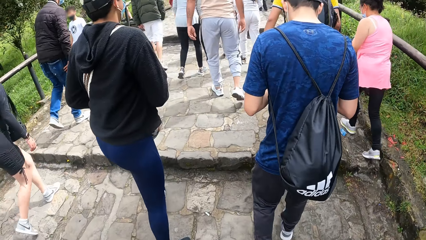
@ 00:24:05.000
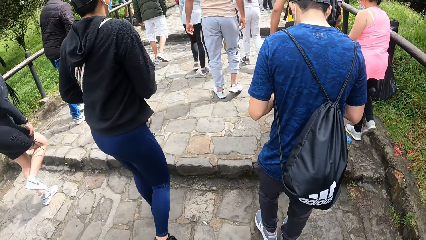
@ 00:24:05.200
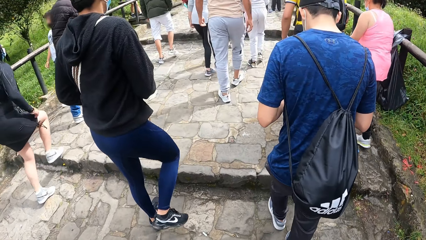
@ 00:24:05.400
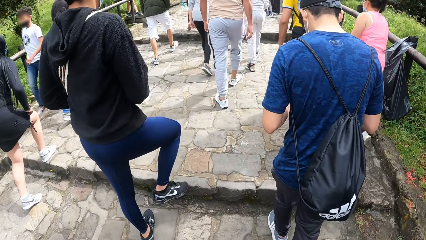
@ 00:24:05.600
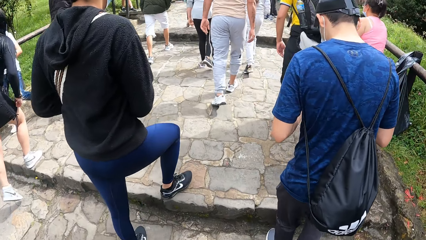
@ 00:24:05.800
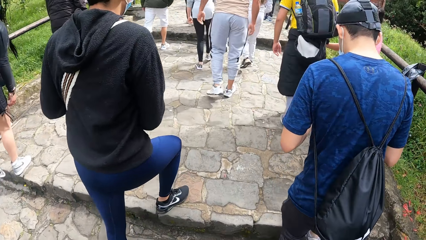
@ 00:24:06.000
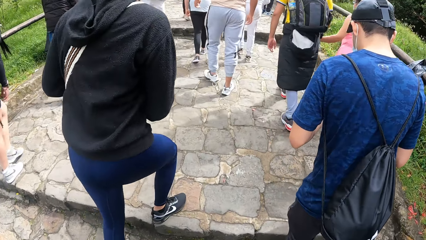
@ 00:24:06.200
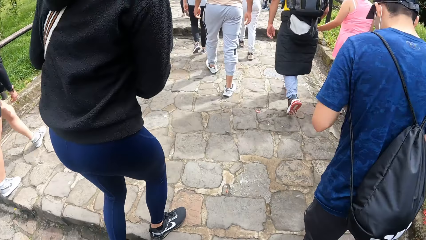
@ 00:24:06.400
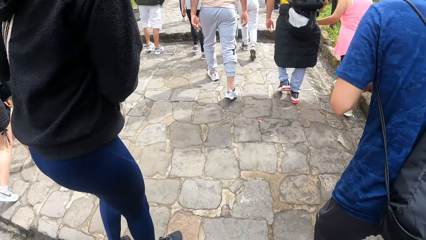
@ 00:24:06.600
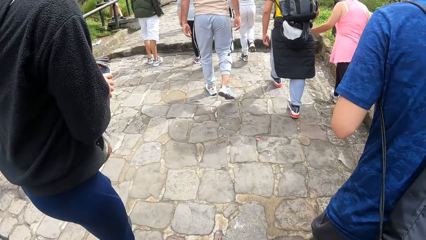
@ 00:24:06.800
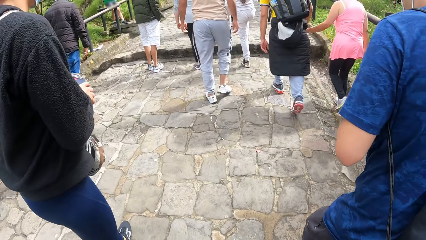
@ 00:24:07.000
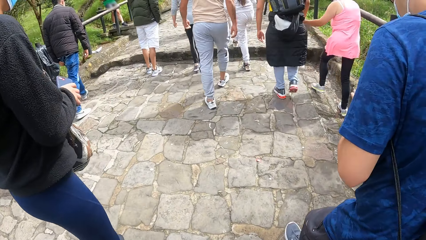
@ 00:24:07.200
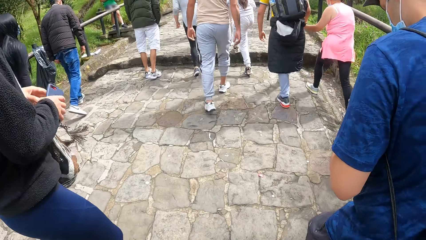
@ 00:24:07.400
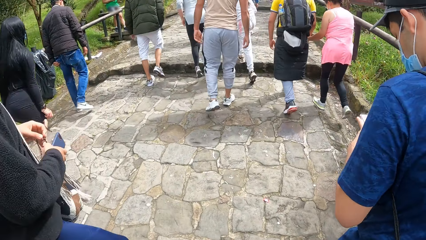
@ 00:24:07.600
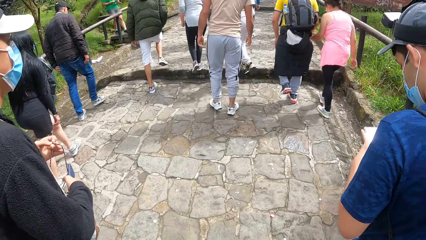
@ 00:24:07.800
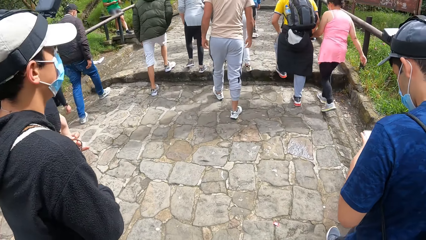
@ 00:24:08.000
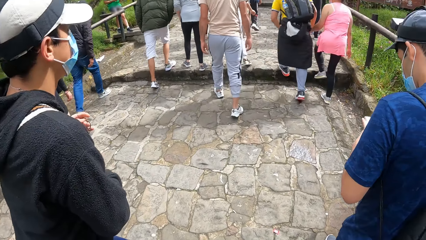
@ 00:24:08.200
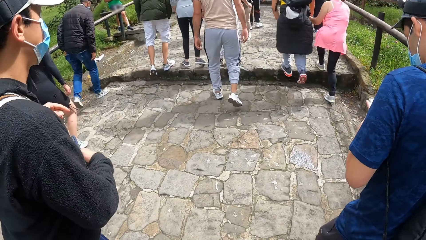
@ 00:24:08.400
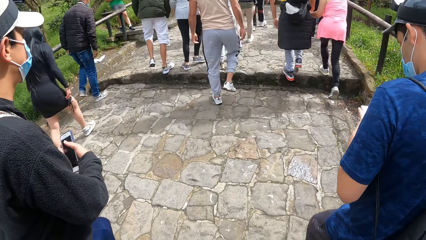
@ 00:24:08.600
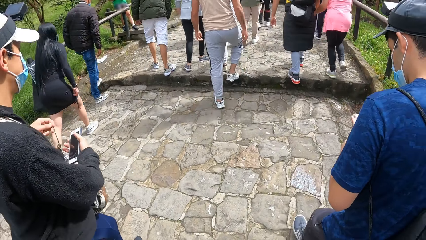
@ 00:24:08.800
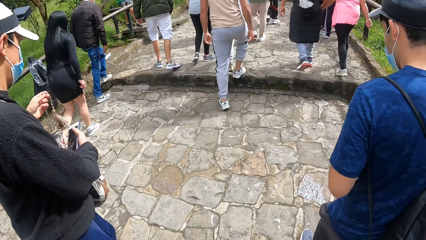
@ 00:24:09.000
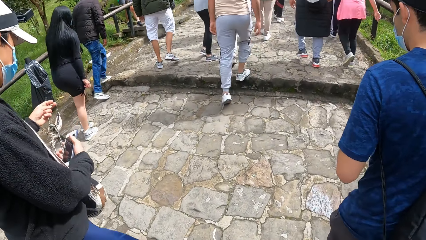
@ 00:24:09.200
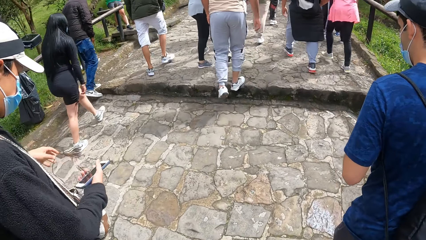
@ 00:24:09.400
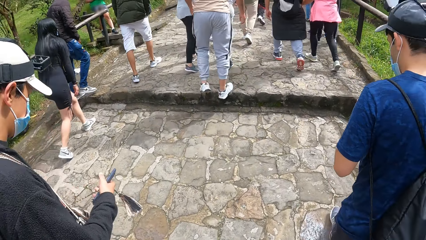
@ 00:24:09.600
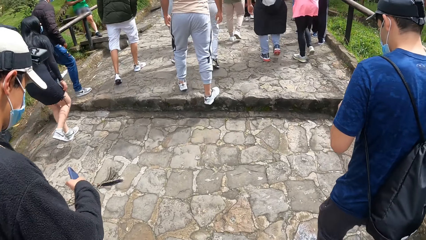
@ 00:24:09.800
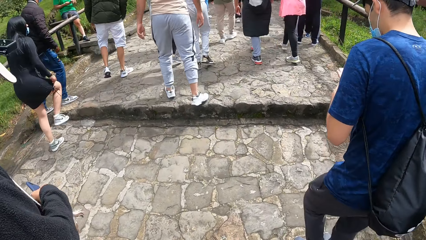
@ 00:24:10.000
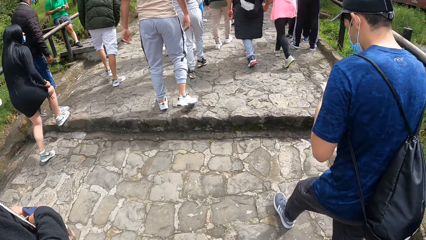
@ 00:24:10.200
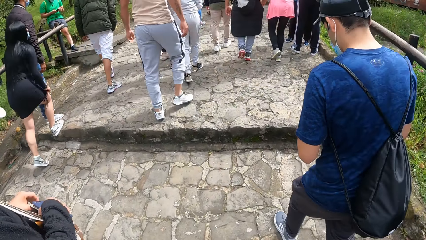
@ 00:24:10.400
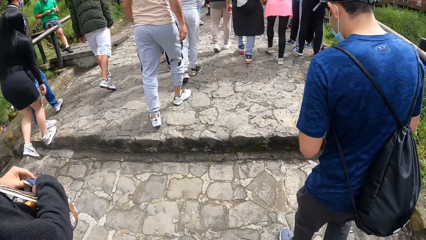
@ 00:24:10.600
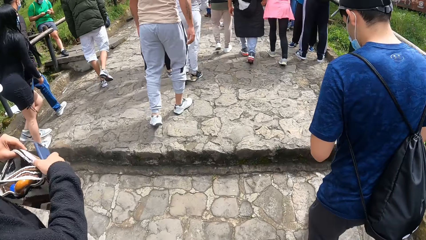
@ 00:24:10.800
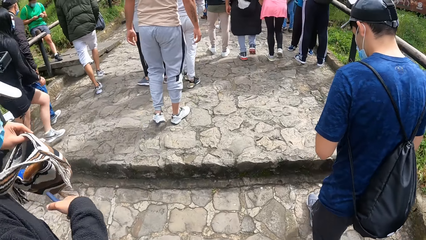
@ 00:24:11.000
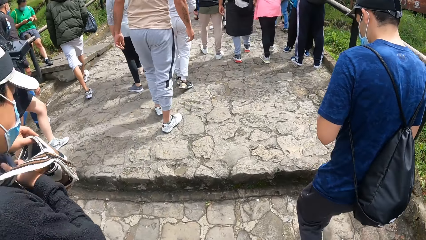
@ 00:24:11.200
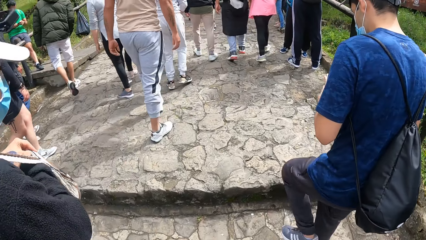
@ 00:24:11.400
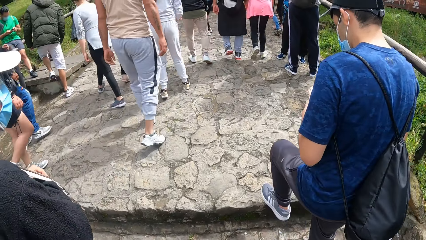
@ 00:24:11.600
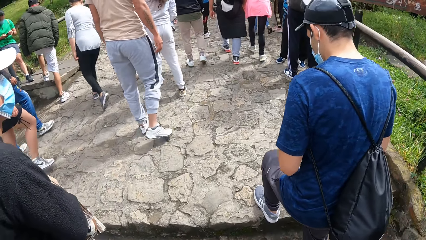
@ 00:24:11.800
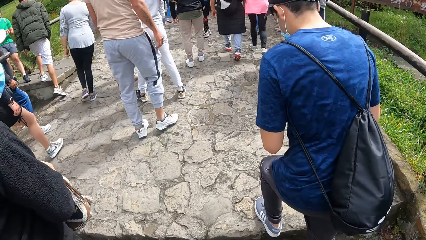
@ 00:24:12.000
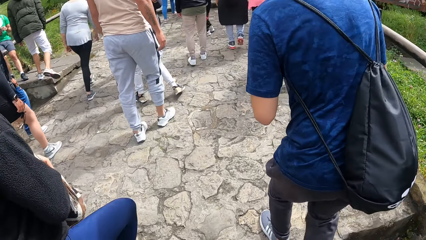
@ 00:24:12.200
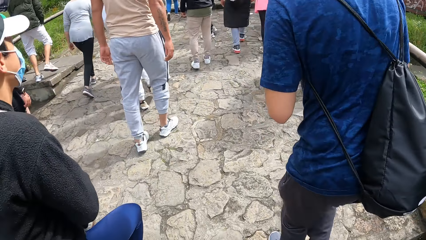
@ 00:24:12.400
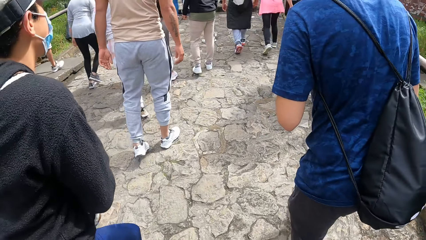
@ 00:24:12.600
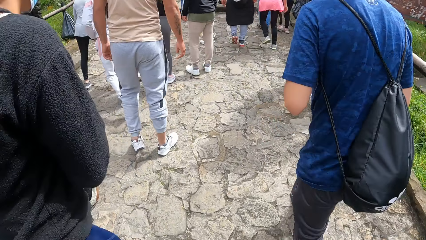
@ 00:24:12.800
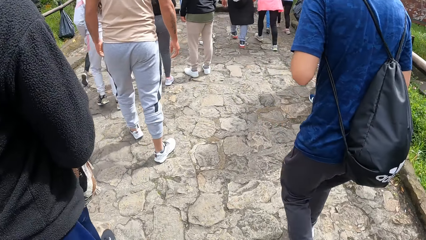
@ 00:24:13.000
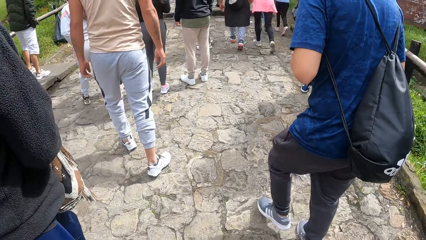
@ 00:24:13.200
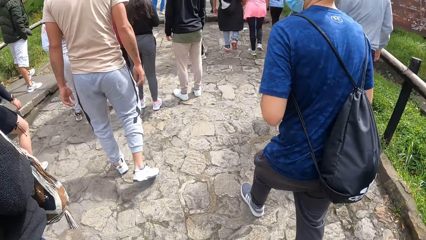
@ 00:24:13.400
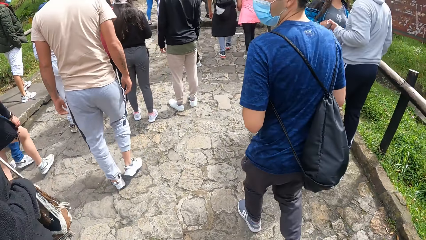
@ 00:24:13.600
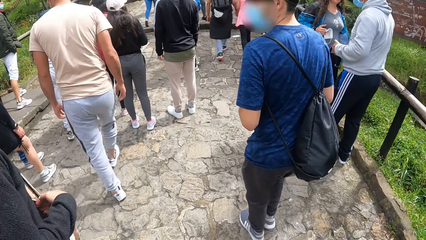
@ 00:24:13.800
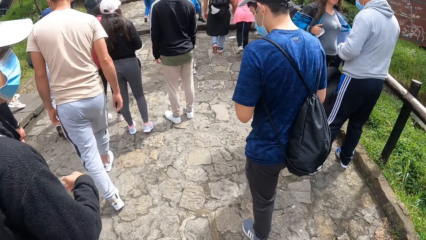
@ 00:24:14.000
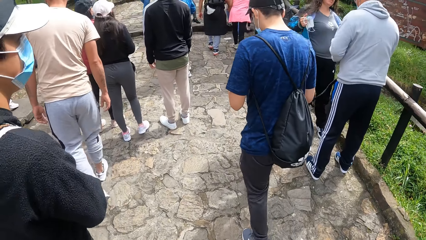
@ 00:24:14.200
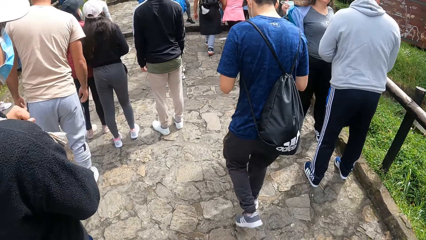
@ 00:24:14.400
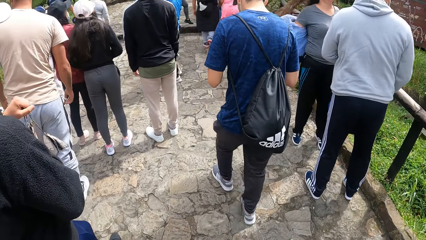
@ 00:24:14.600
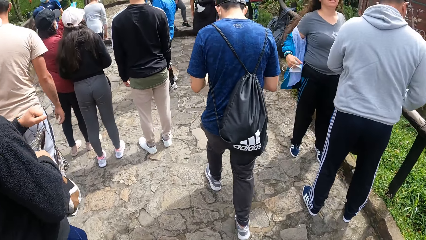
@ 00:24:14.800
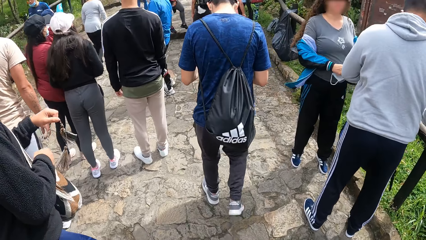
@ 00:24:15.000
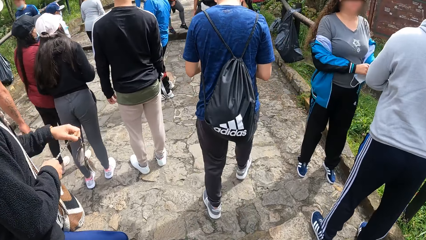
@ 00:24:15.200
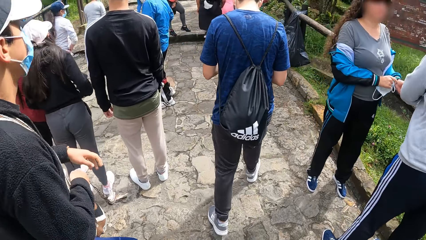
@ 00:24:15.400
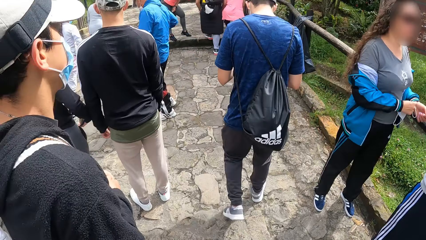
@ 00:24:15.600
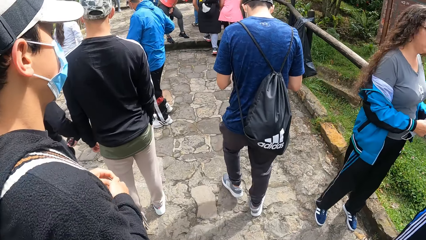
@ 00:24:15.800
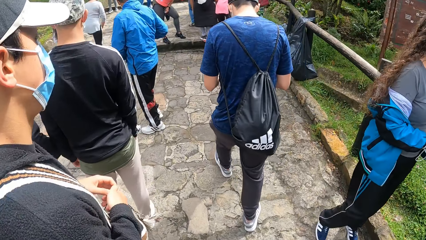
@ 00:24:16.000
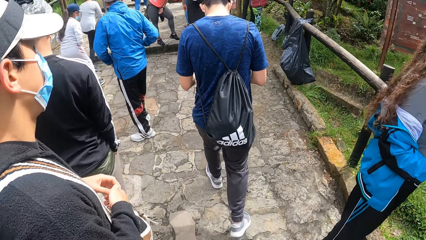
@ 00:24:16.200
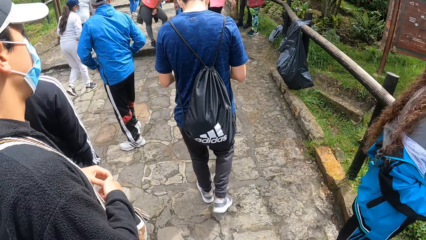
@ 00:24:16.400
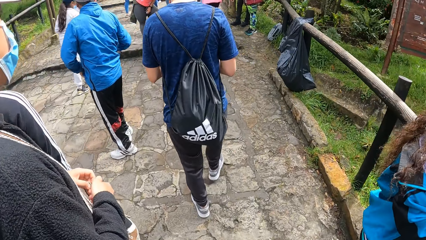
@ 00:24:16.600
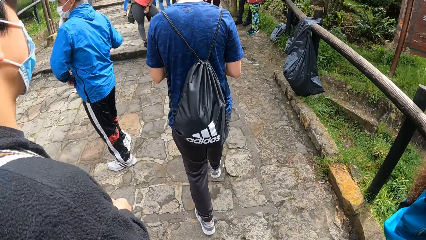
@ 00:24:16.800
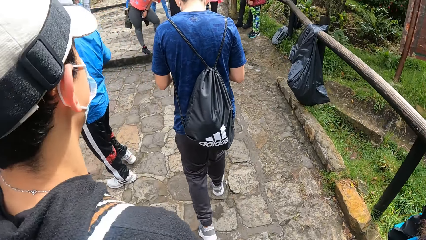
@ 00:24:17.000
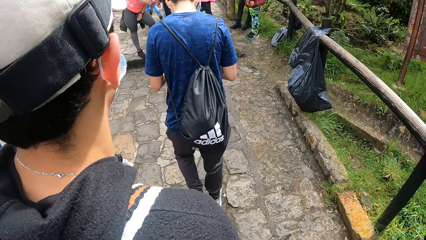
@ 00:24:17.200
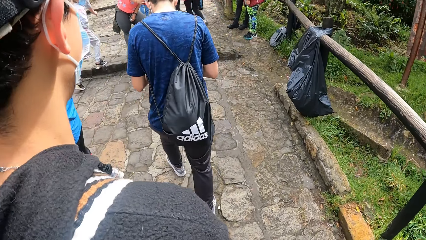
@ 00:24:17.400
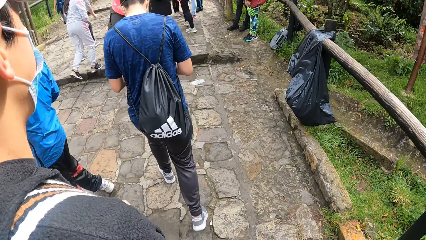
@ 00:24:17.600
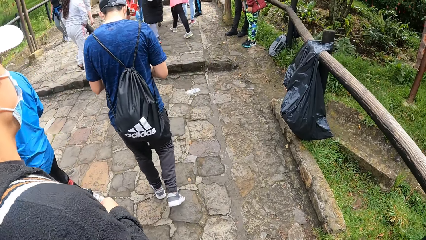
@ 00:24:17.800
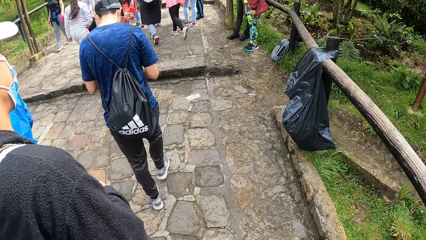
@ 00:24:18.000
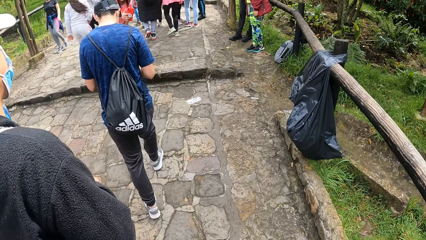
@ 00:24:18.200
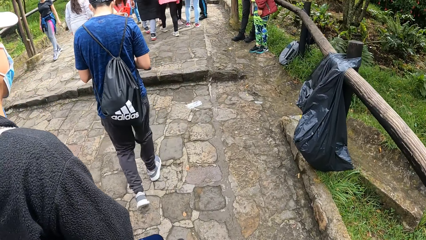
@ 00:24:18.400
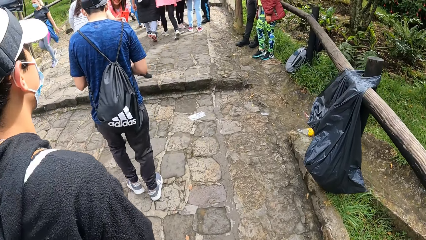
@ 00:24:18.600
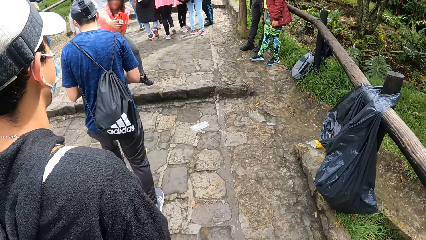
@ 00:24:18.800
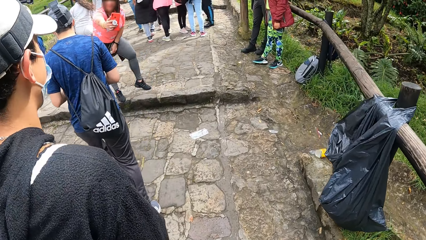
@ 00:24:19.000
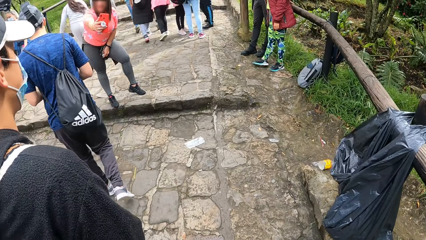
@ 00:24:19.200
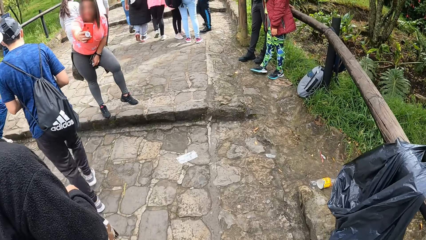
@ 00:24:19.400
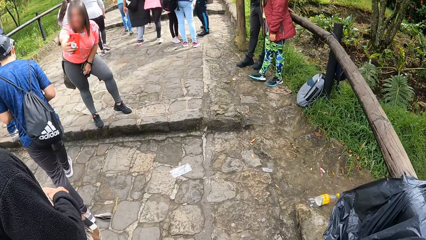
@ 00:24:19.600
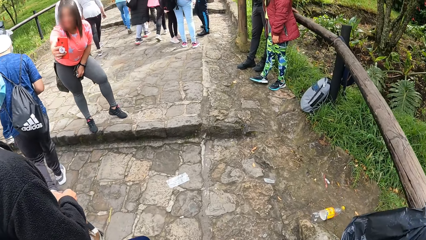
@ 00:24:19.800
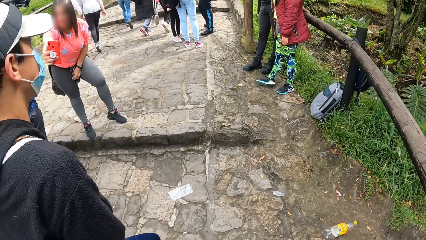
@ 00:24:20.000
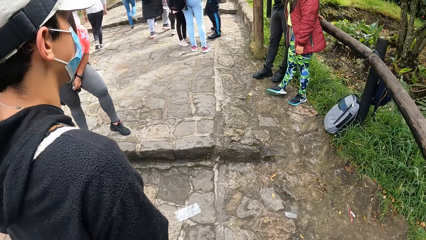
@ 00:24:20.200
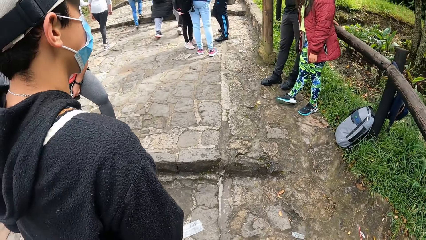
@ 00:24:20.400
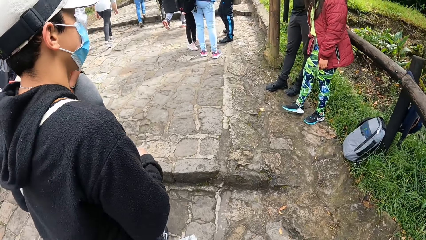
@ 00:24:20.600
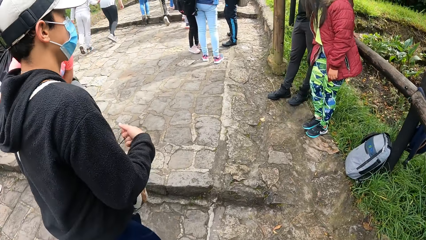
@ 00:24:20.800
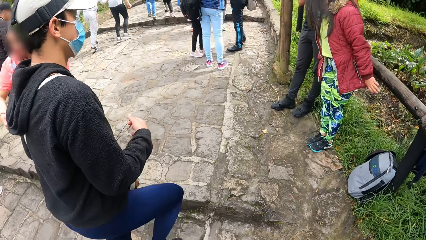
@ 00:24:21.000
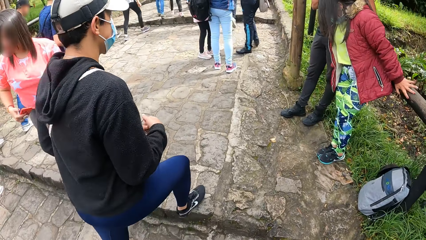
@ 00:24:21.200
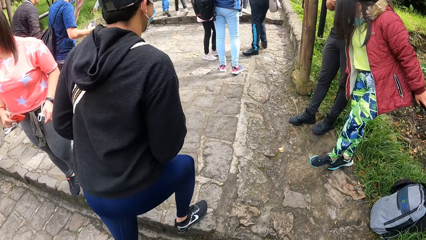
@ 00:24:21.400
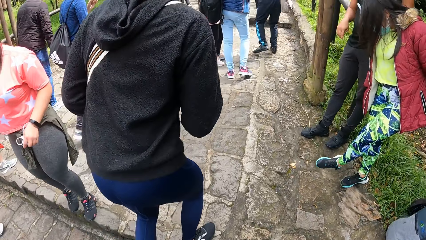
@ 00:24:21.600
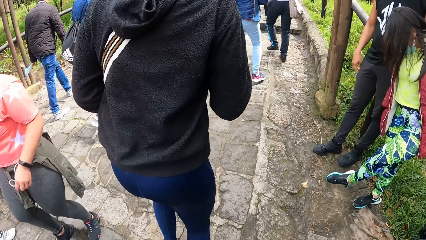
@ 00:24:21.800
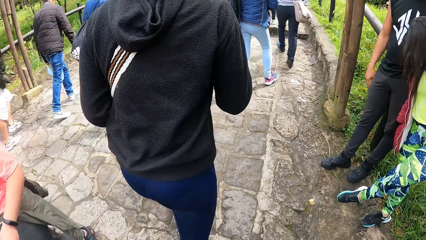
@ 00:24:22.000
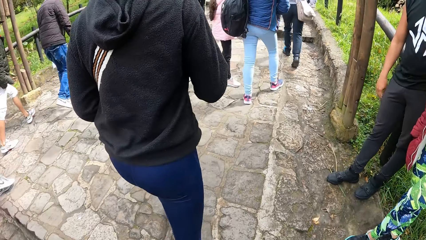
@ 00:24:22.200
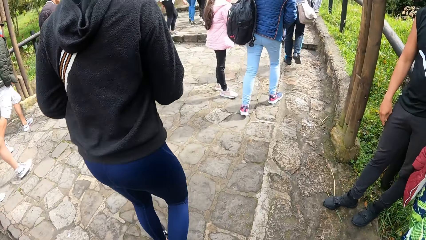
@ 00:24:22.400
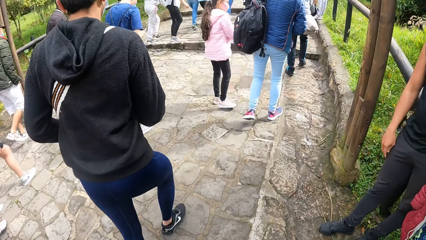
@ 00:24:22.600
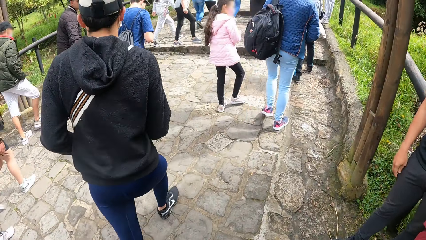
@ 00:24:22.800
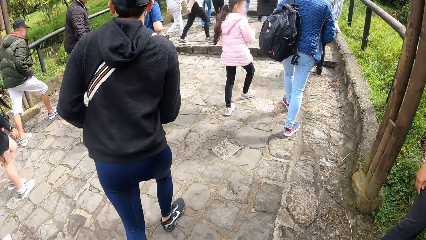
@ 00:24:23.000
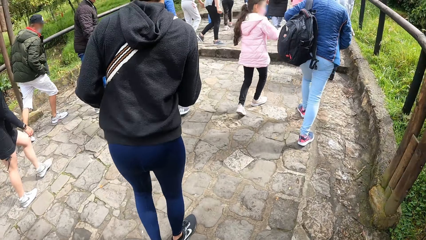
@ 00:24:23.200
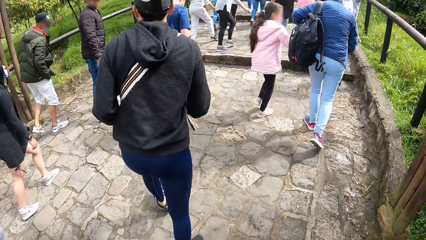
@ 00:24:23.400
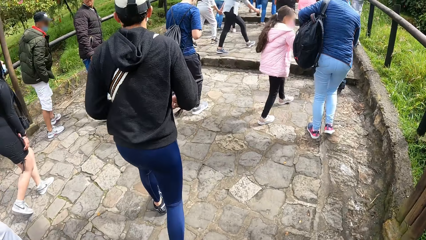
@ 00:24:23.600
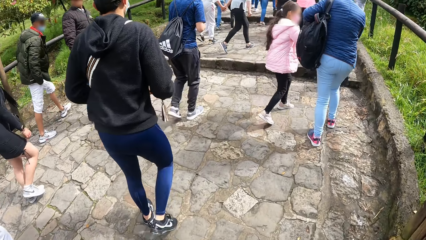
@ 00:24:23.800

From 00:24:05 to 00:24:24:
A man operates a phone with both hands. Another man opens the bag with both hands. The other man holds the bag in his left hand. The other man places the phone in his right hand in the bag in his left hand. The other man closes the bag with both hands.
